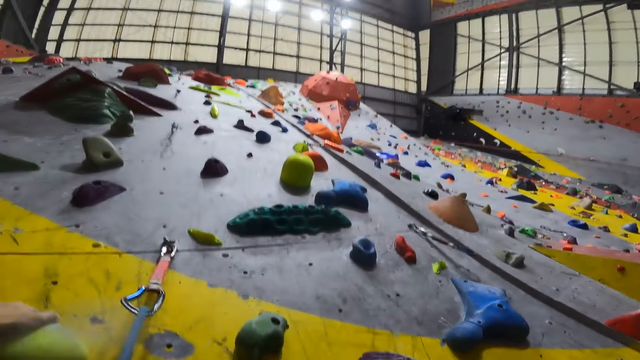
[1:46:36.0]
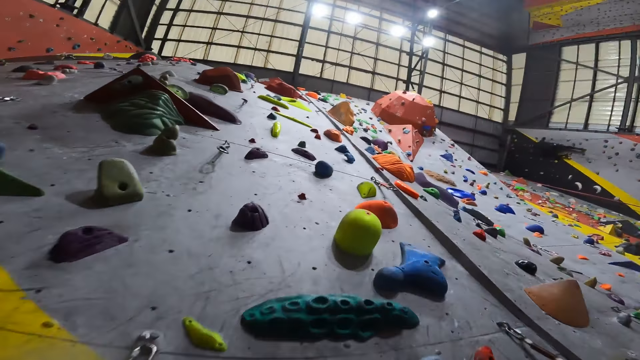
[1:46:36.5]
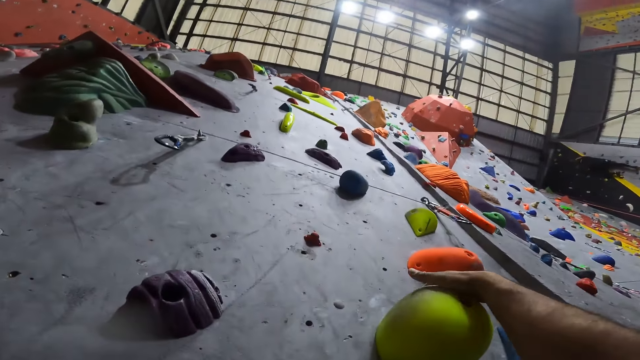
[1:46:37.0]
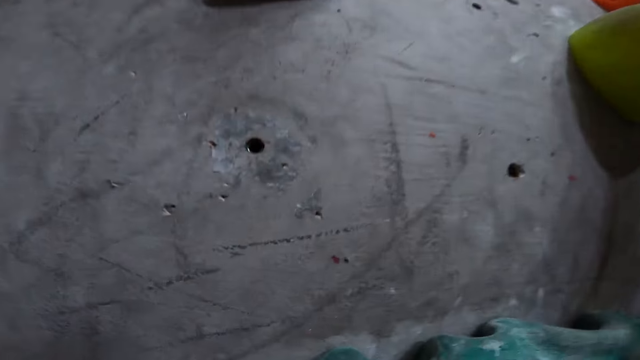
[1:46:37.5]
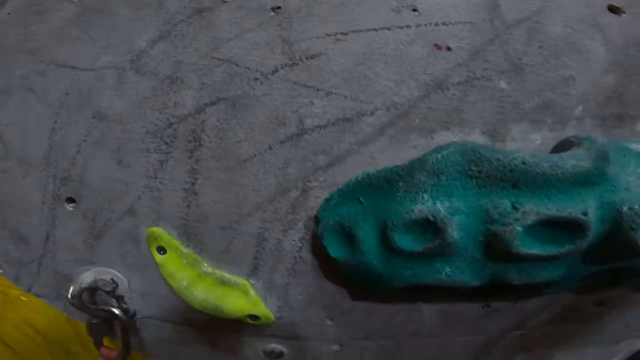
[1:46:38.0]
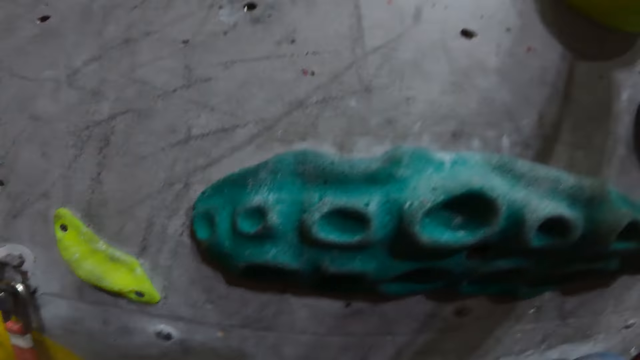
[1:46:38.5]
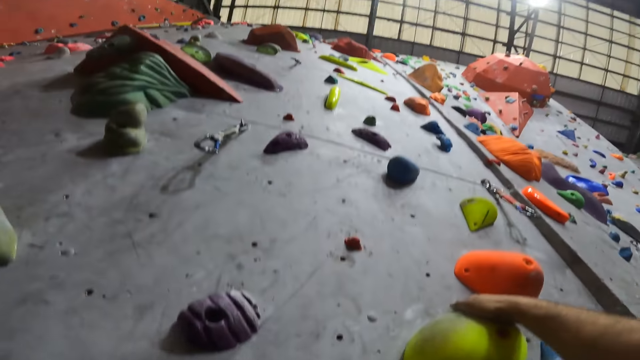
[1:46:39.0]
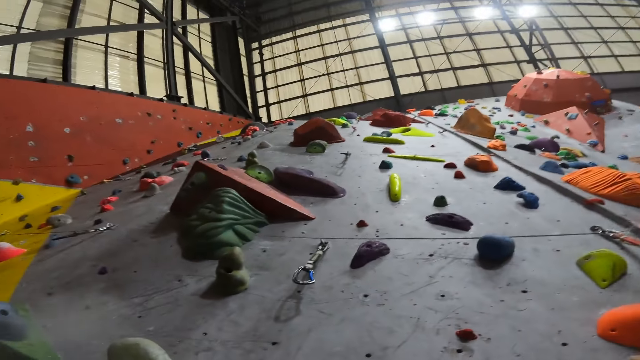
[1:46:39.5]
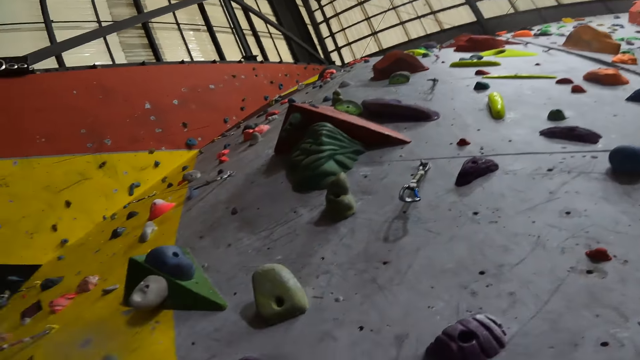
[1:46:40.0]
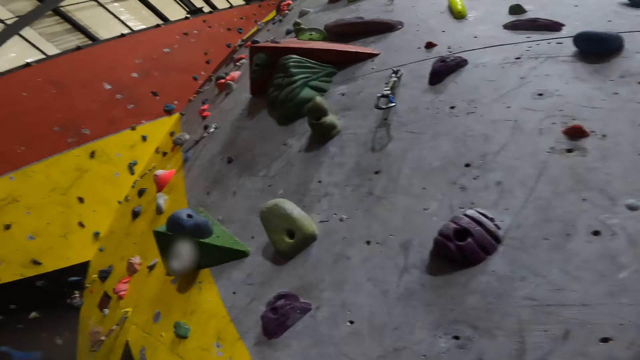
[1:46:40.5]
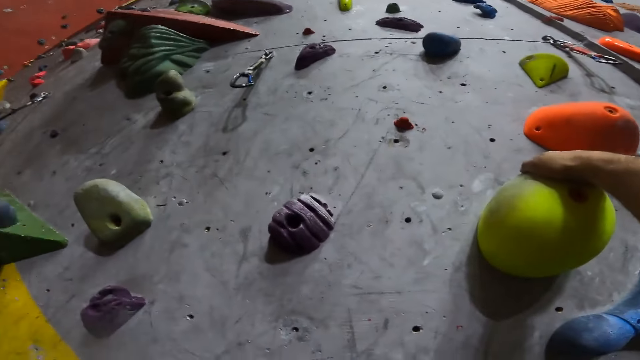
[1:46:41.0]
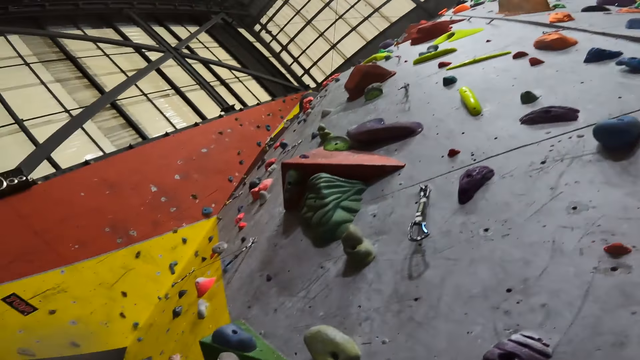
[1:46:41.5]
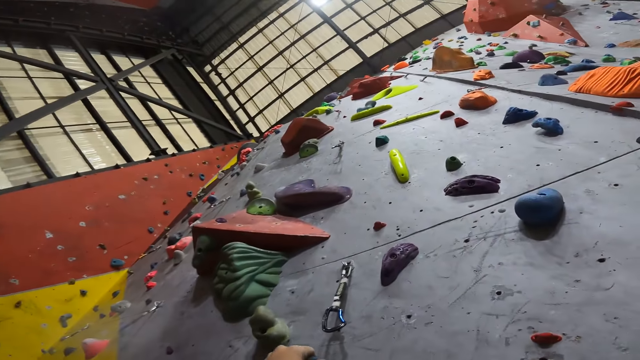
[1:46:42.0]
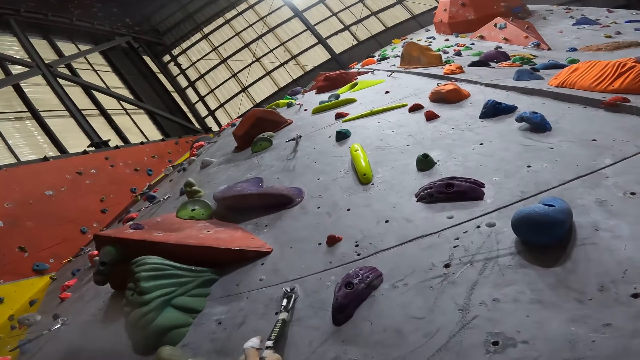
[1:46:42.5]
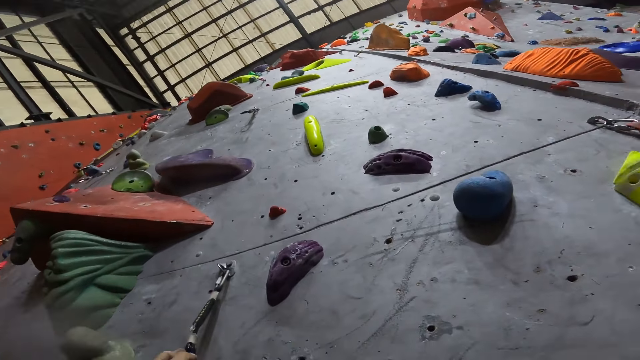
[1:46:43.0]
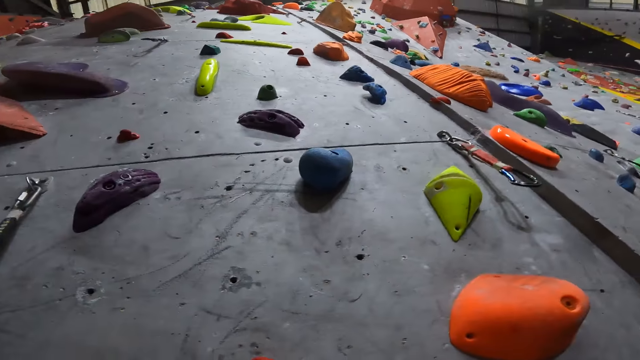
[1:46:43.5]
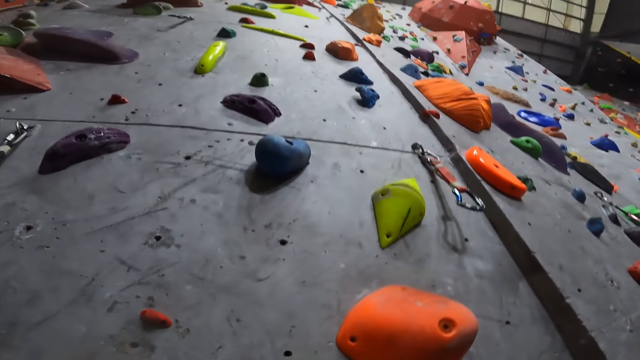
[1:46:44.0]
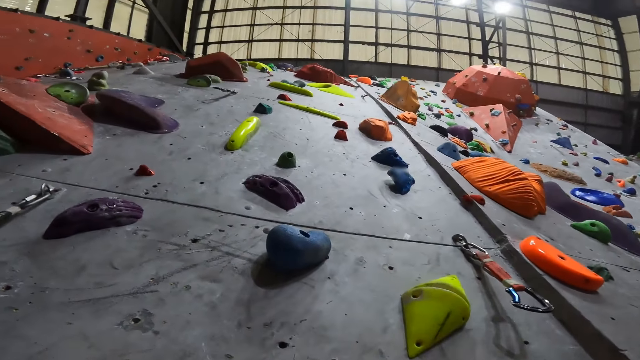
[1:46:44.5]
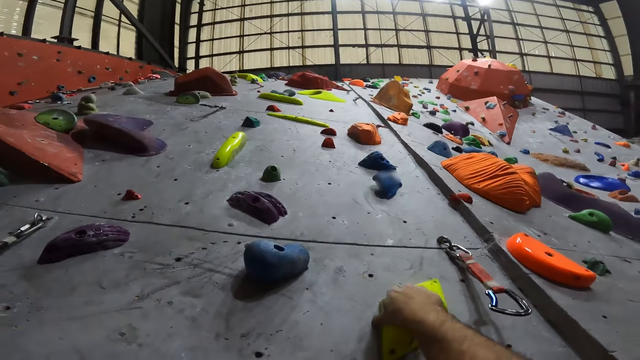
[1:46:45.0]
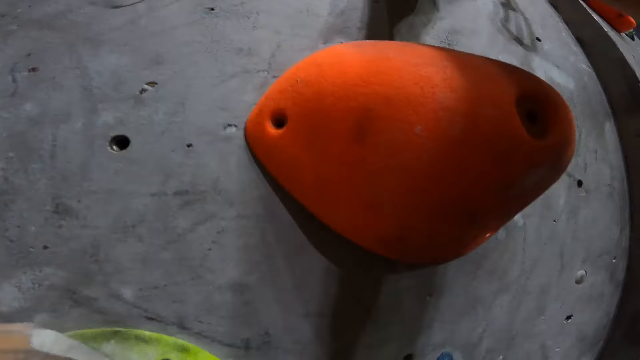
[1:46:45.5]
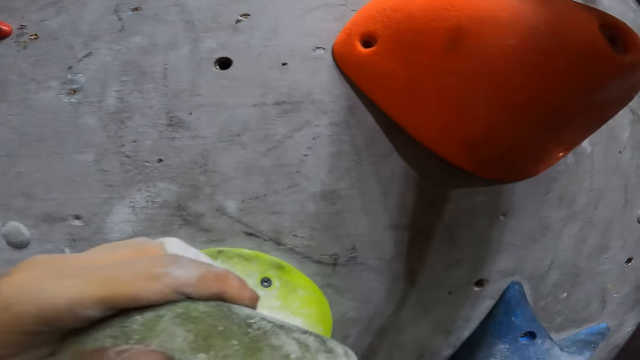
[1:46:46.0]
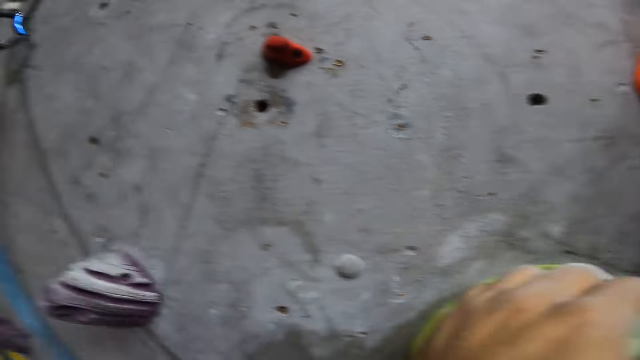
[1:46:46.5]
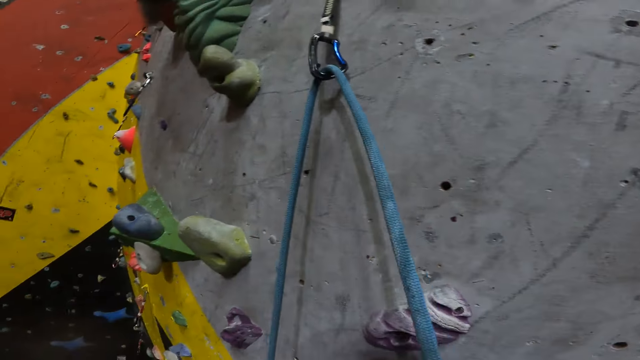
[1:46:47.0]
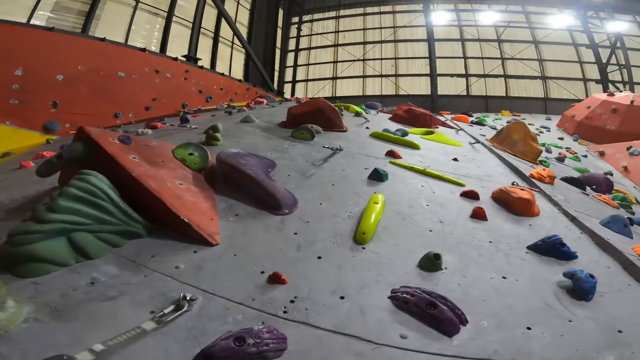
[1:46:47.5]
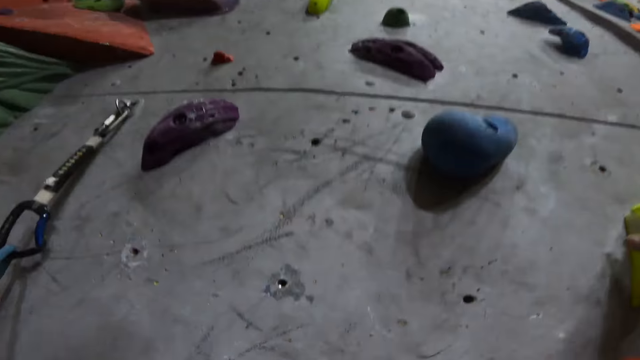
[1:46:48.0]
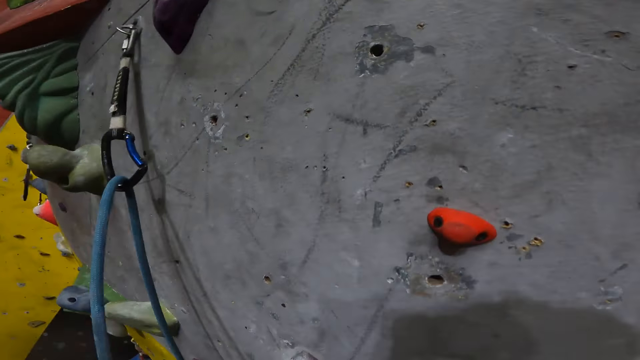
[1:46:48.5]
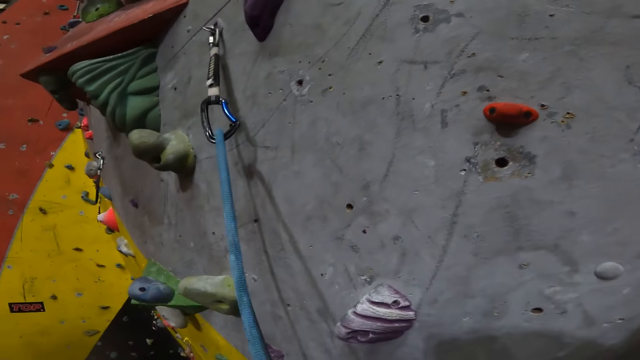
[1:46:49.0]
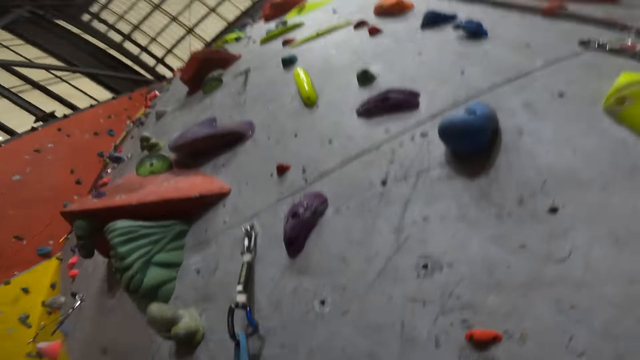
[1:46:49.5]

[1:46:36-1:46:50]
The camera wearer climbs up the wall. They hold something with the right hand. They attach a climbing rope to a carabiner. They look up. They climb up the wall. They hold something with the right hand.

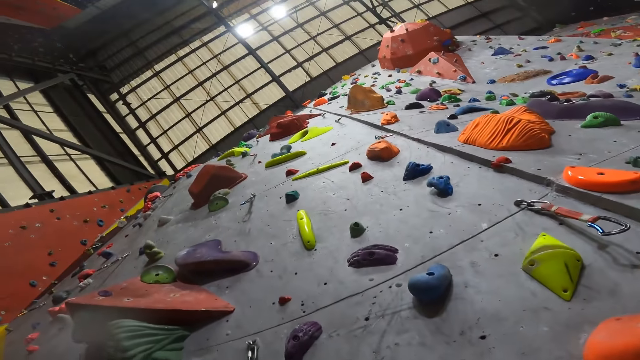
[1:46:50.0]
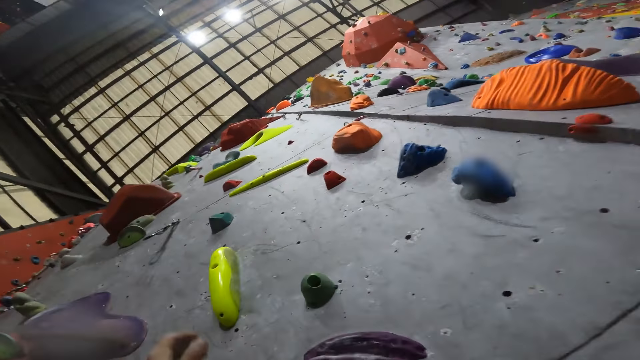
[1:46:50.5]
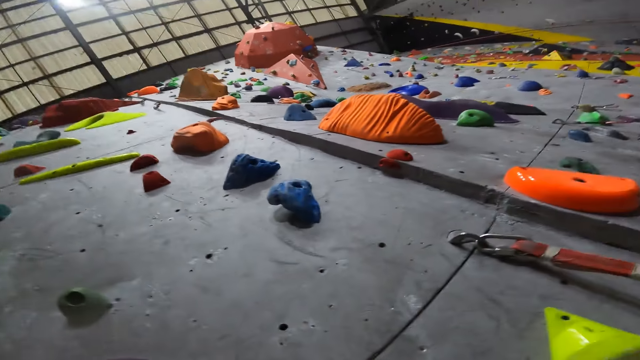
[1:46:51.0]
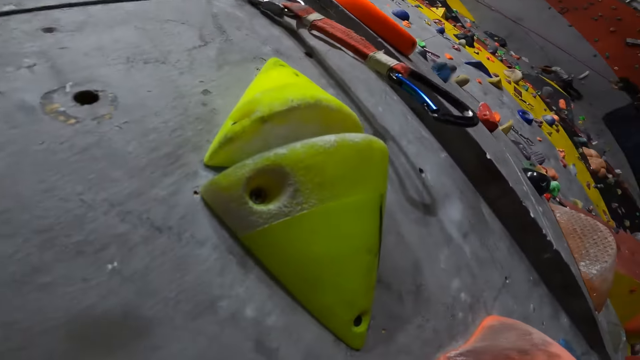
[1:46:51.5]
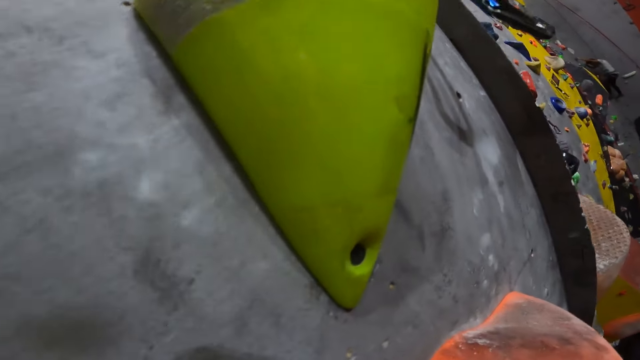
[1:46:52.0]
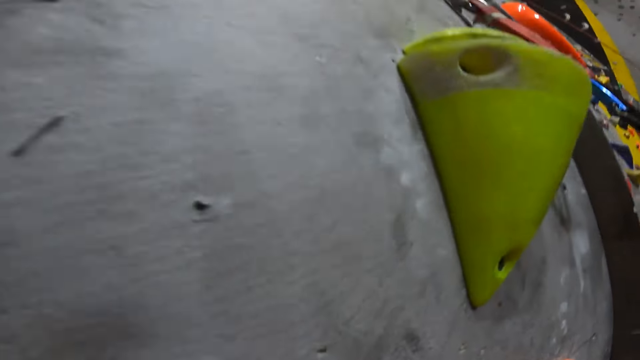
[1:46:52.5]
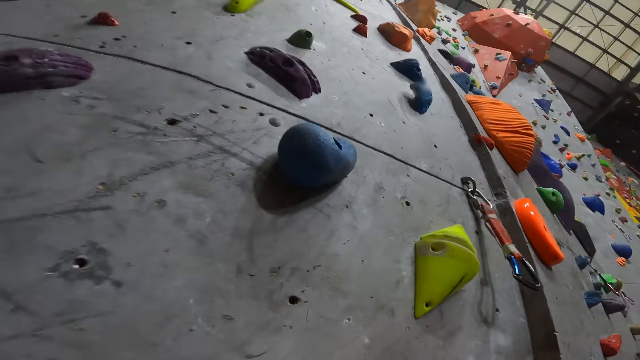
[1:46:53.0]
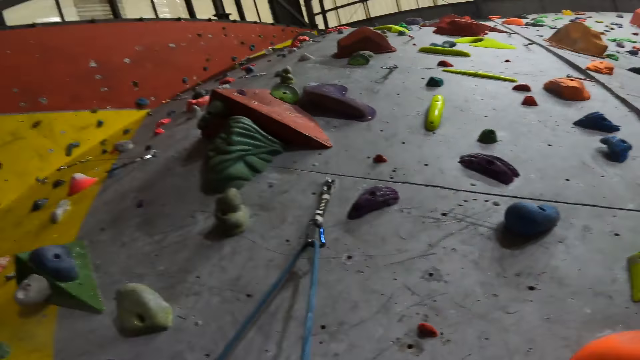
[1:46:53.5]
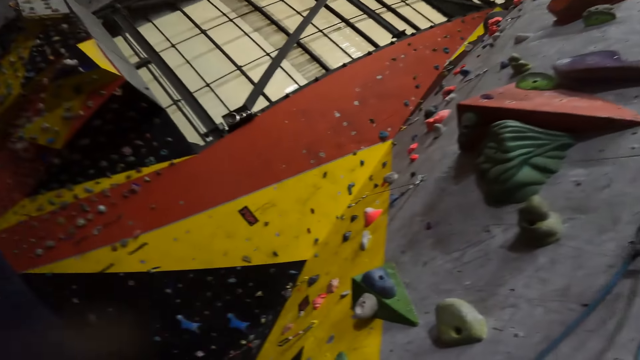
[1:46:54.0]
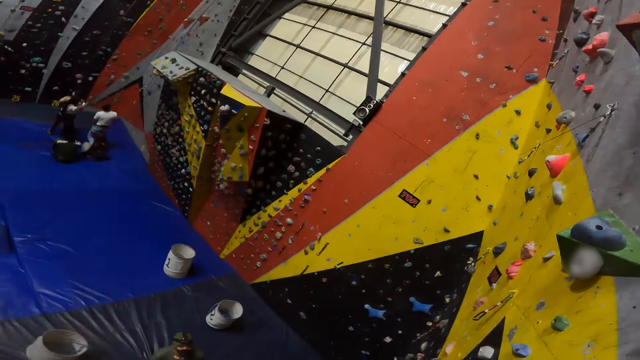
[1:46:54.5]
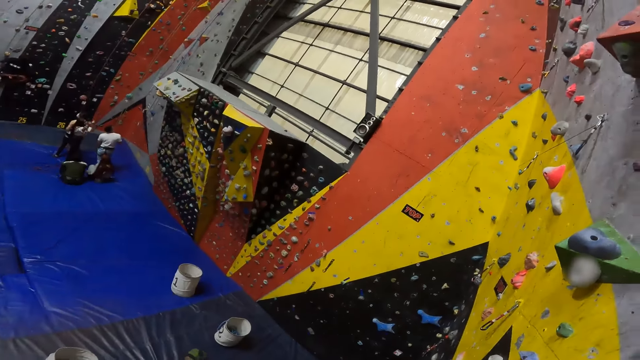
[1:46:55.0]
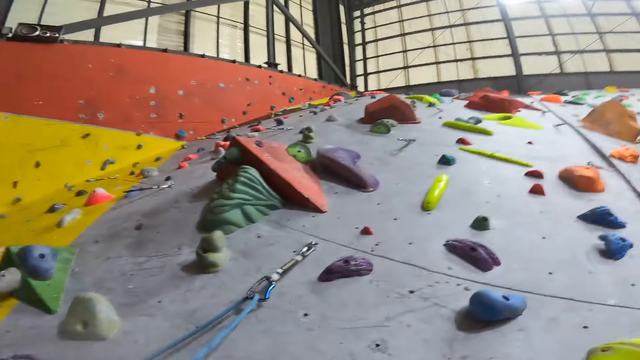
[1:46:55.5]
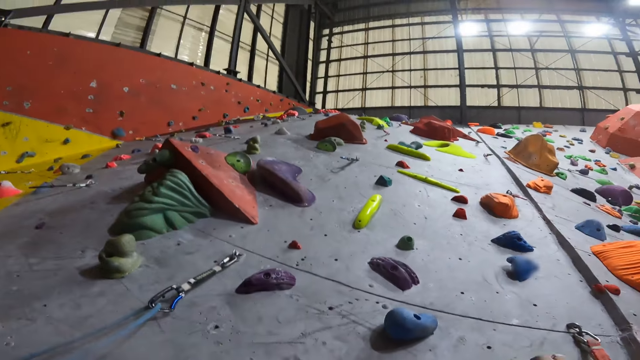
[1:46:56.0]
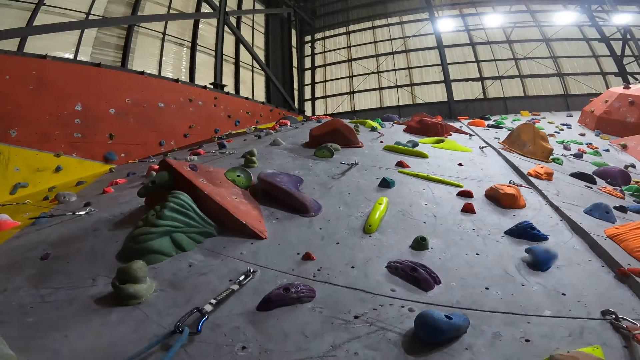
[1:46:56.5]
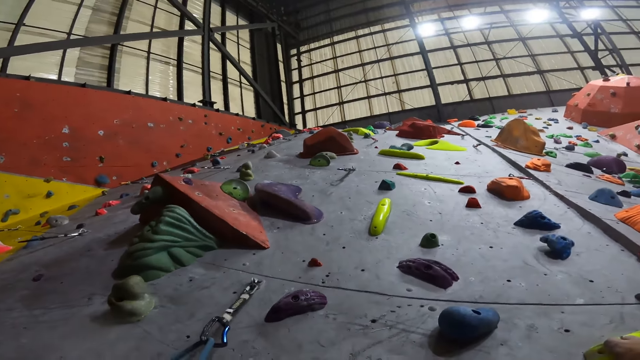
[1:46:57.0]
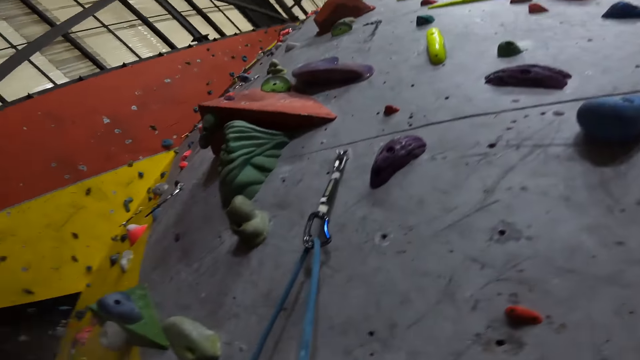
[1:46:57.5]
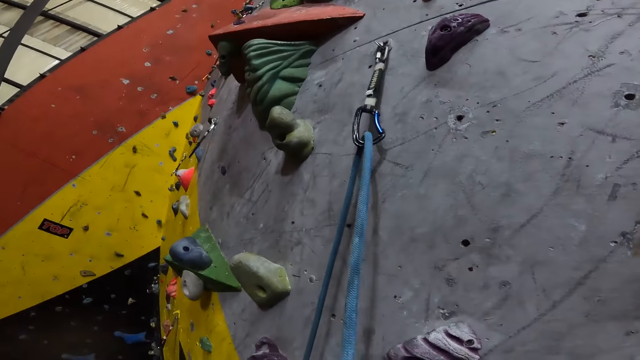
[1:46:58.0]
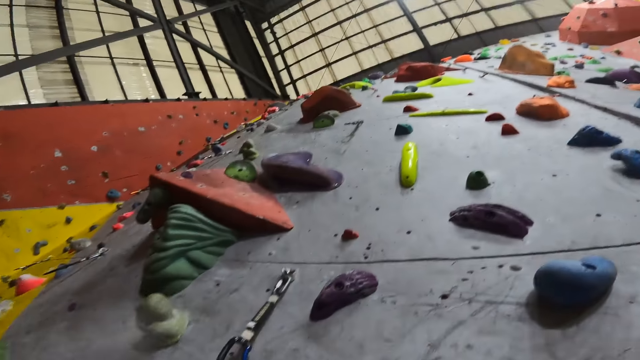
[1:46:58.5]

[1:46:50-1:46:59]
The camera wearer looks sideways. They look sideways again.
